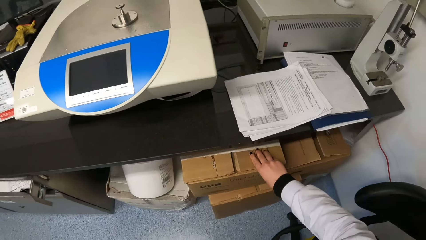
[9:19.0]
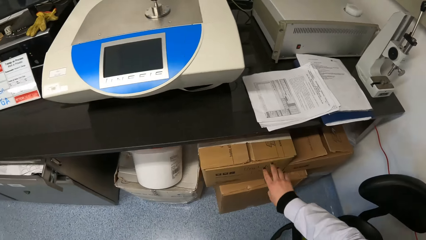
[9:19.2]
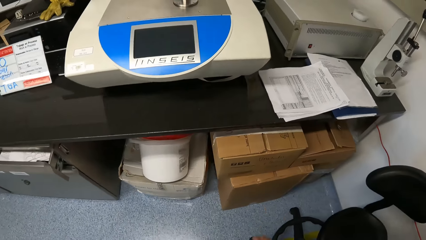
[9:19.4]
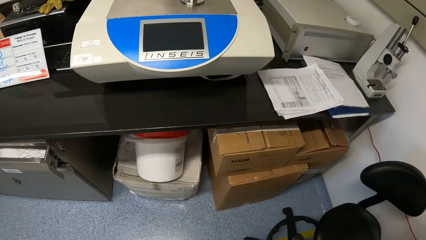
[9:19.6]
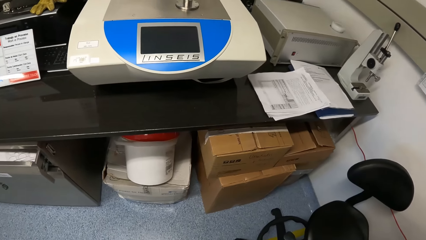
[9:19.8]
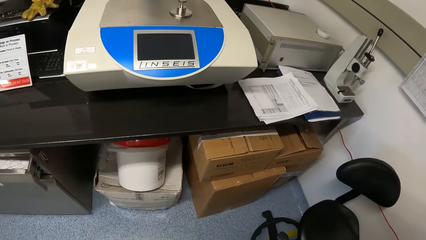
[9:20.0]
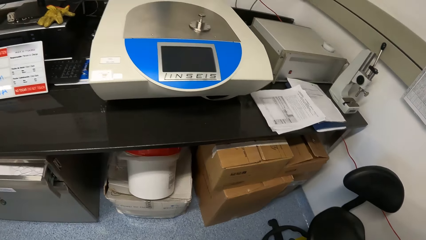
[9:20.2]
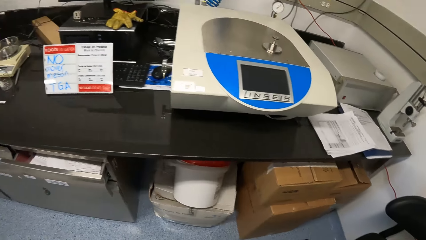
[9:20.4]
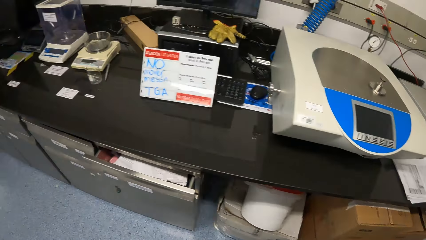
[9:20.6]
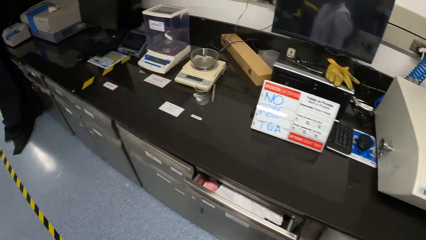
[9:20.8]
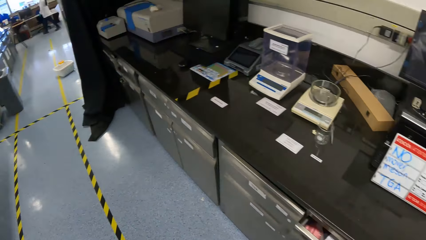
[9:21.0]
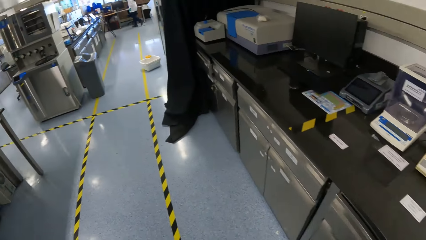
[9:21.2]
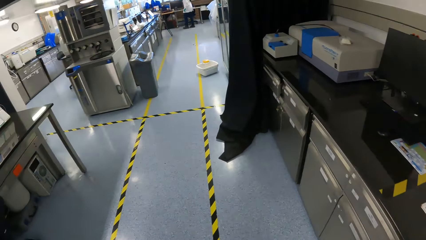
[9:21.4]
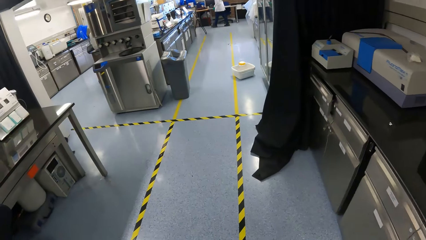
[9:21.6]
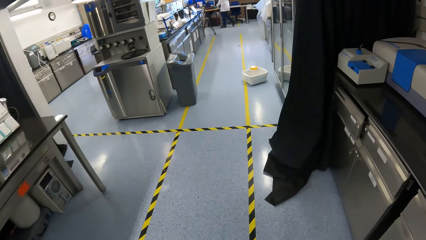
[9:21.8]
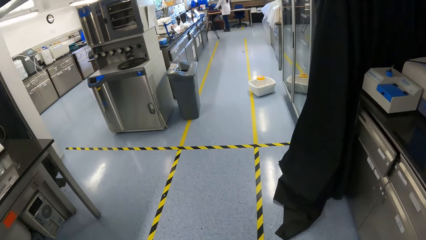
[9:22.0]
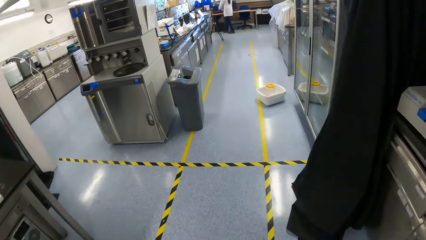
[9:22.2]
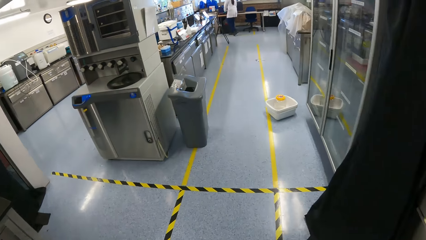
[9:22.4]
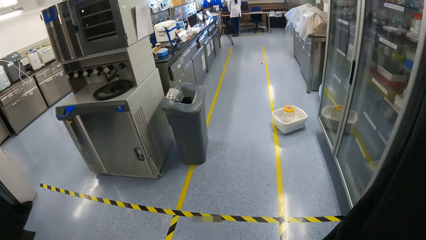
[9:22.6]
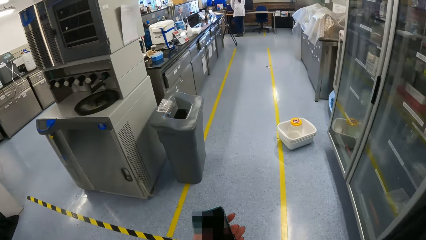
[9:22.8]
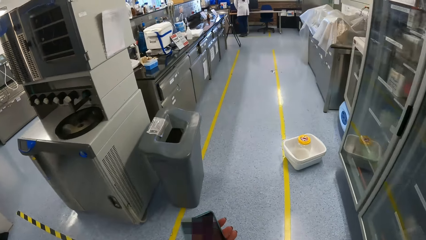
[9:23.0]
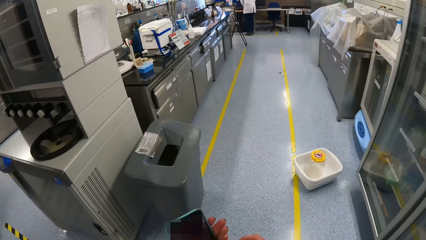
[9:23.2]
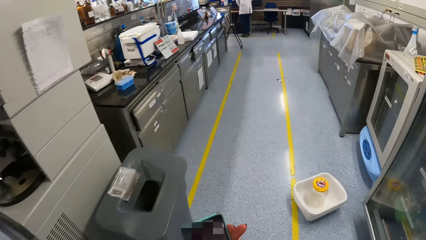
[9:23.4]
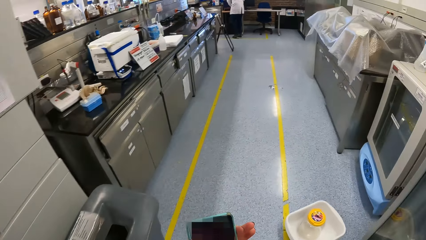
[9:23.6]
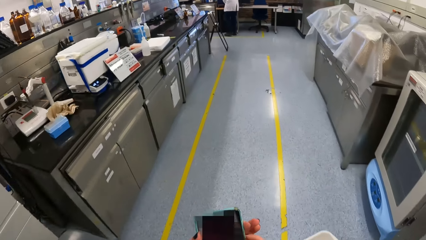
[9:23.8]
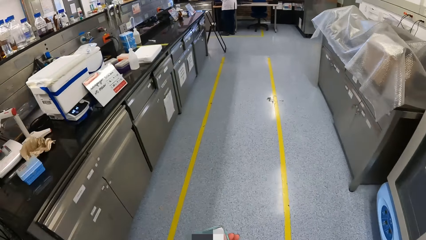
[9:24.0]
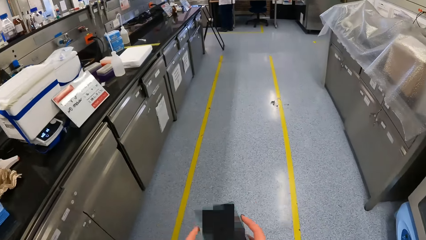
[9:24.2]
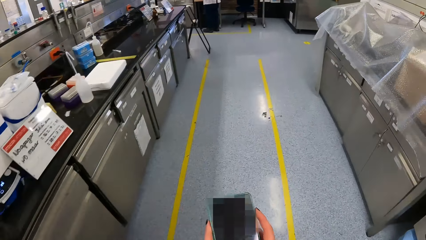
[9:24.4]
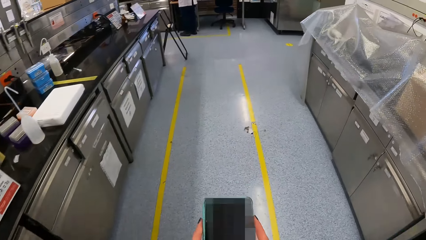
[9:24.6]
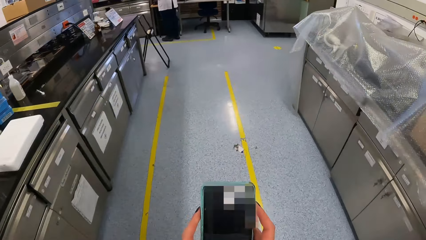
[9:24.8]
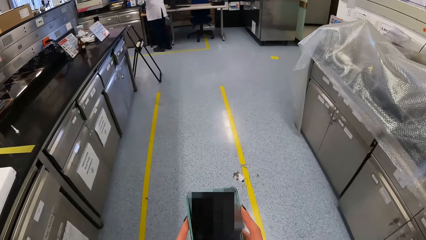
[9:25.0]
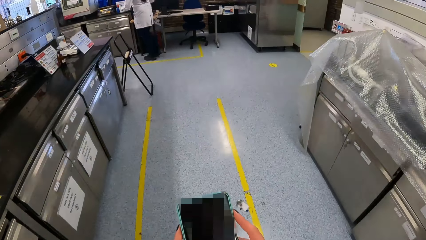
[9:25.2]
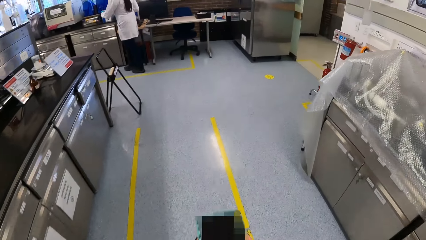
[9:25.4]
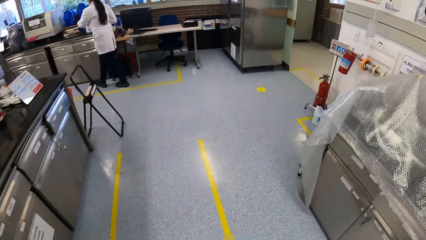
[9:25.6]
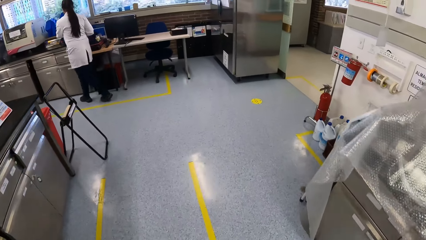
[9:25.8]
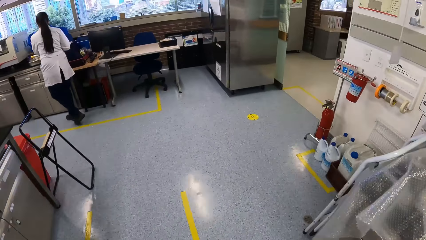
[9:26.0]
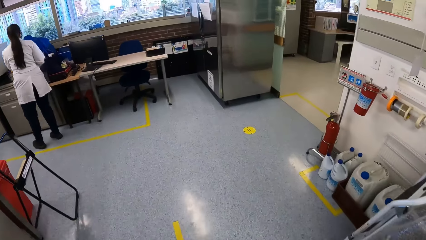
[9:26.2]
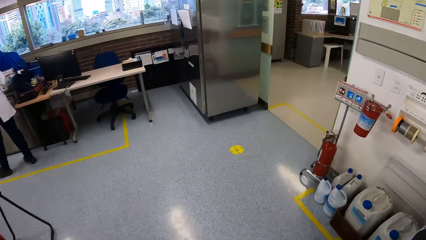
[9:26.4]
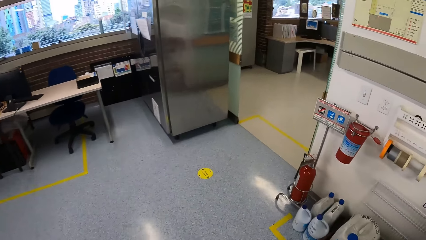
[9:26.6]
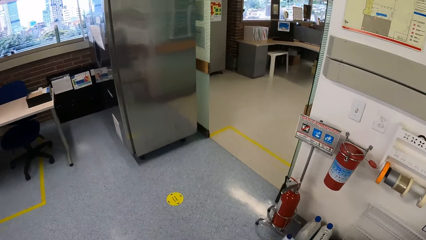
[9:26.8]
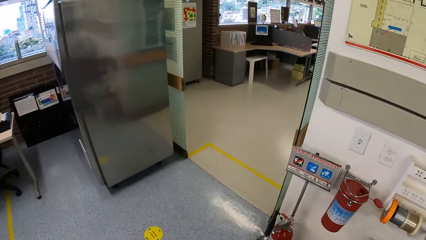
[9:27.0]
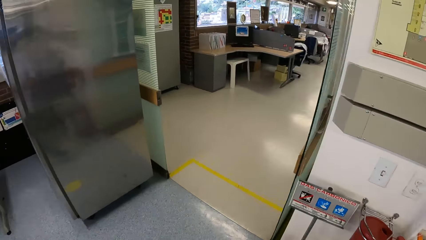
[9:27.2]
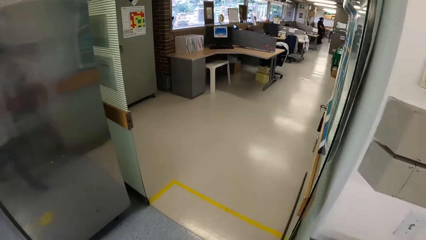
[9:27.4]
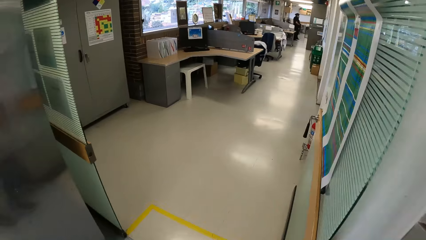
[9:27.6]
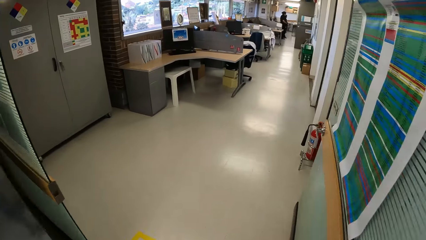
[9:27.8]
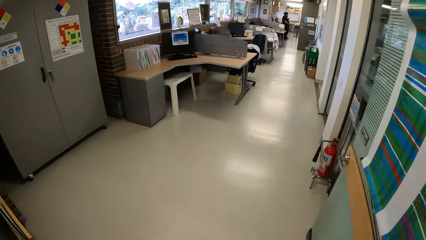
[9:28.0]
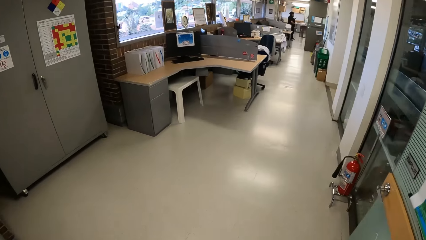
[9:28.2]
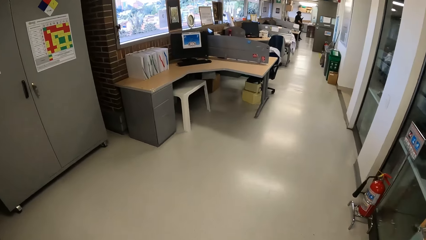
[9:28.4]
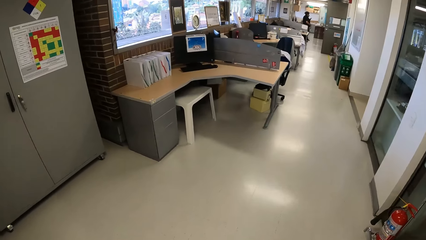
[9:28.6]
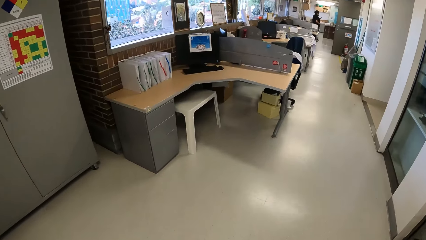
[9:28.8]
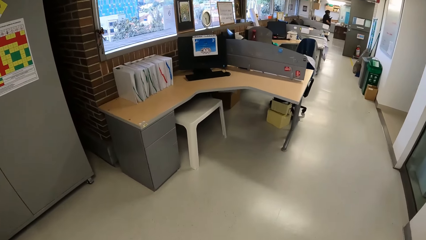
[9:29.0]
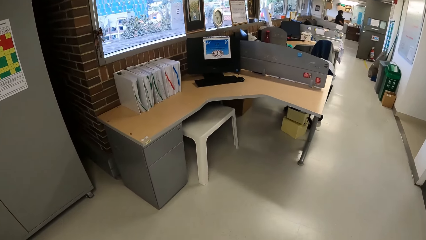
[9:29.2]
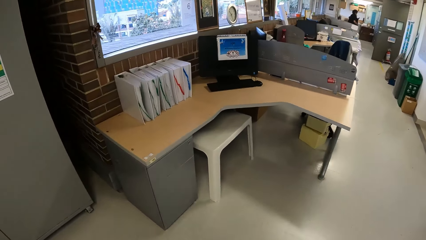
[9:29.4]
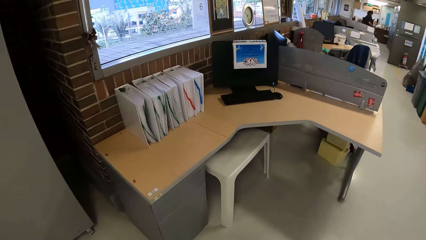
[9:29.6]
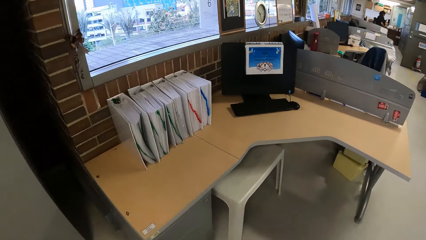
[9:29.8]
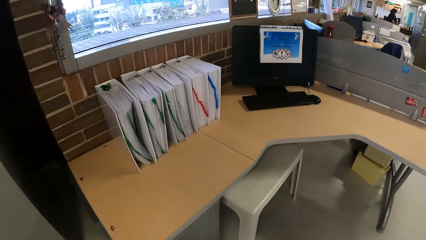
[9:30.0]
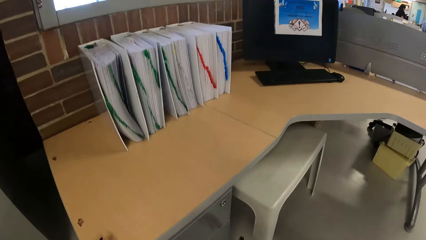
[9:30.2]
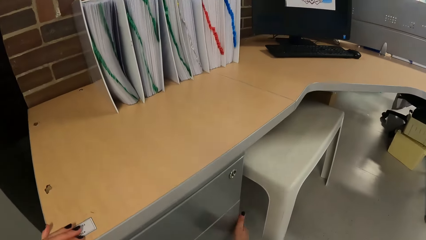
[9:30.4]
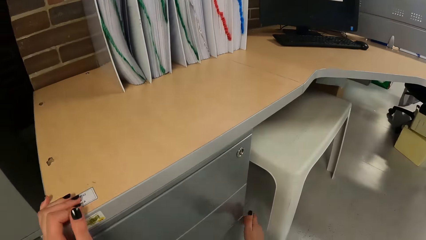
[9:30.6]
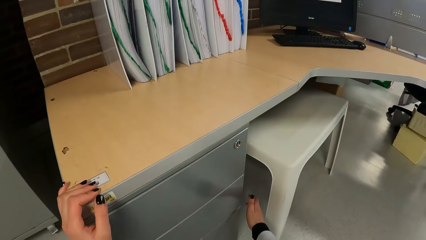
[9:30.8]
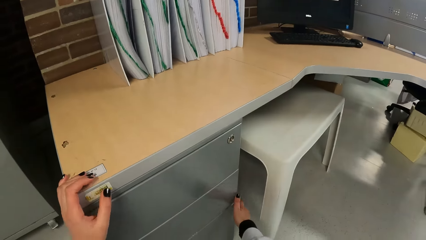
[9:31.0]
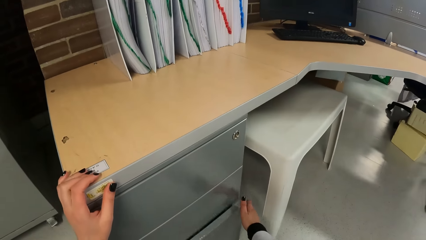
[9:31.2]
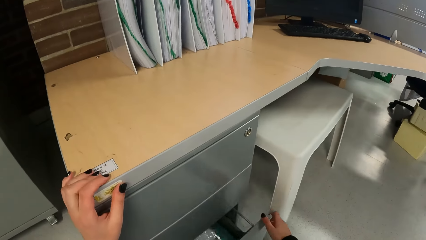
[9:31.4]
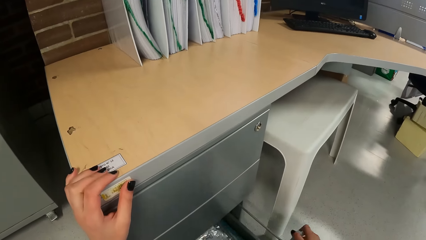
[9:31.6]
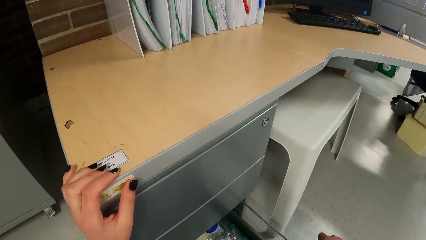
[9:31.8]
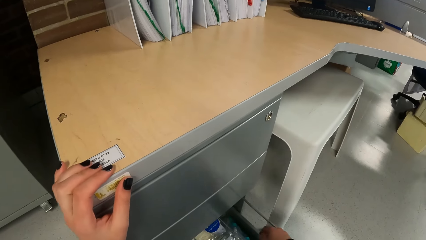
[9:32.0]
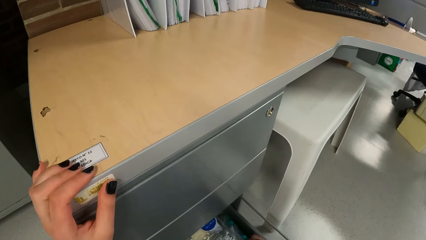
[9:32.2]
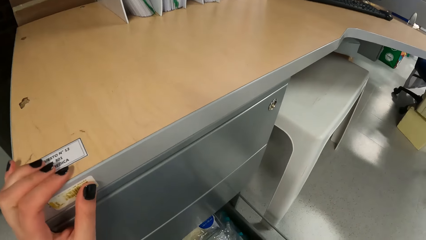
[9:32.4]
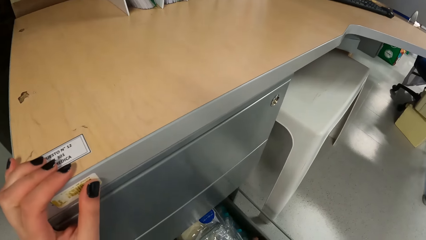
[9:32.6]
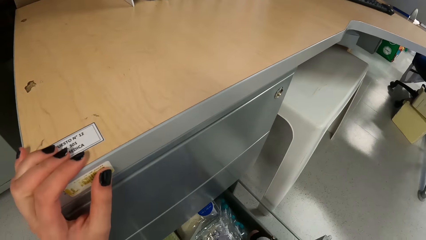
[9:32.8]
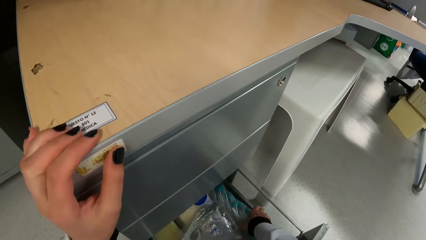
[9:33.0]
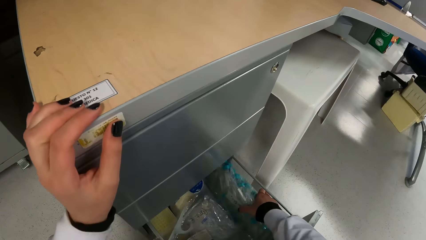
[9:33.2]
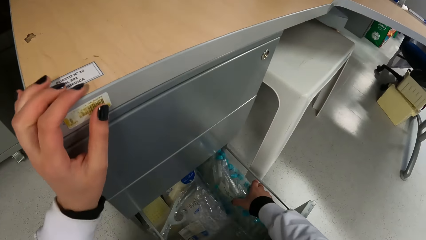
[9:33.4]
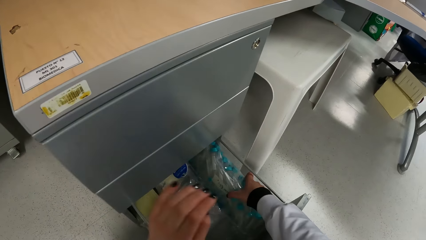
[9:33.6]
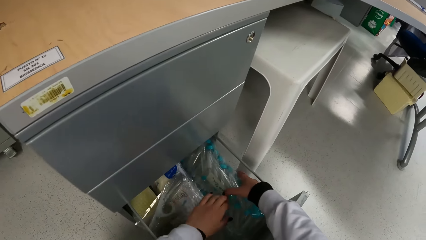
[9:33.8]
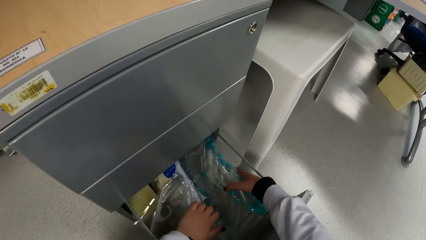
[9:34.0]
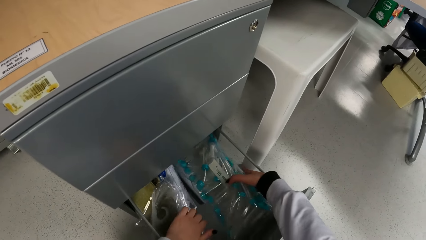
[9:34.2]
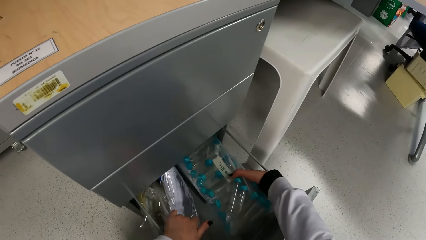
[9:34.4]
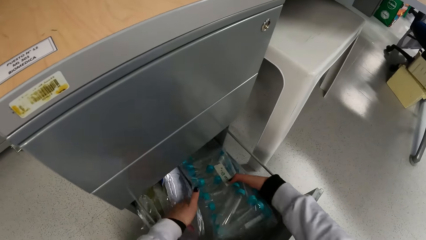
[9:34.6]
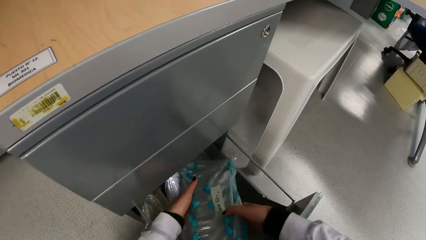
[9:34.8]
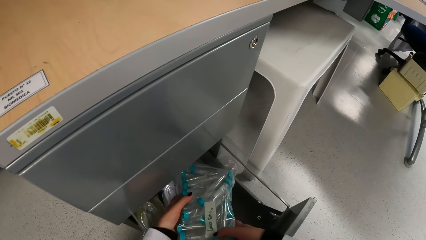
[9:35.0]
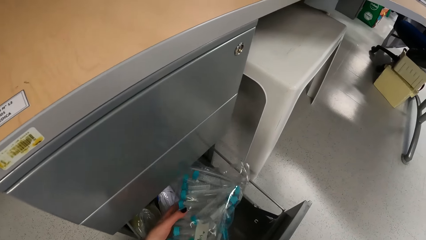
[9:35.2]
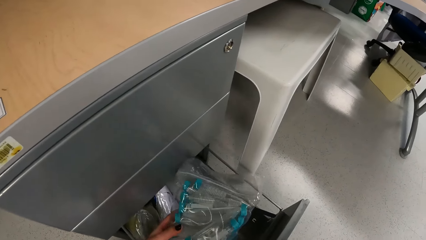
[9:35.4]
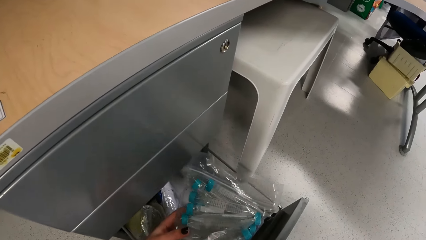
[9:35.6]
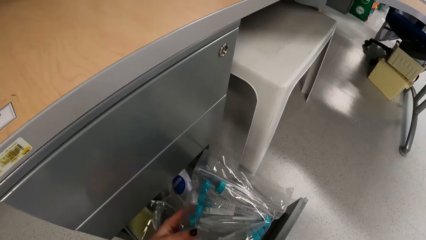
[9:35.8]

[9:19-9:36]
The camera wearer looks around and walks in a room. She holds a phone in her left hand. She holds the phone with both hands. She touches a table with her left hand. She opens a drawer with her right hand. She moves a pack of test tubes in the drawer with her right hand. She picks something. She moves a pack of laboratory coat in the drawer with her left hand. She moves a sealable bag in the drawer with her left hand. She pulls out the pack of test tubes from the drawer with both hands.
